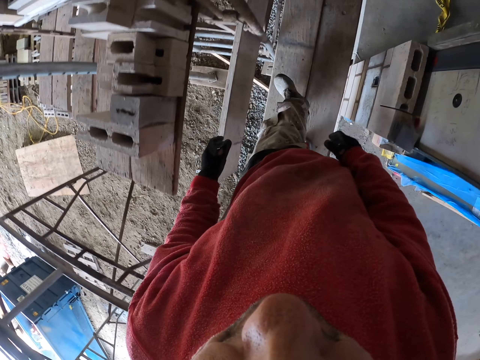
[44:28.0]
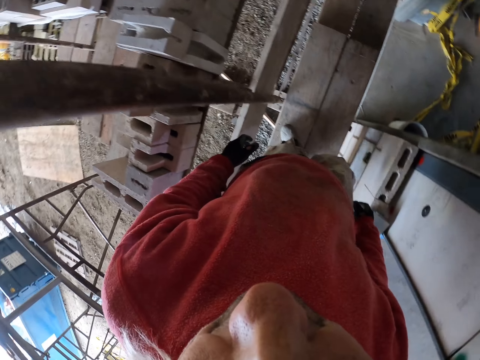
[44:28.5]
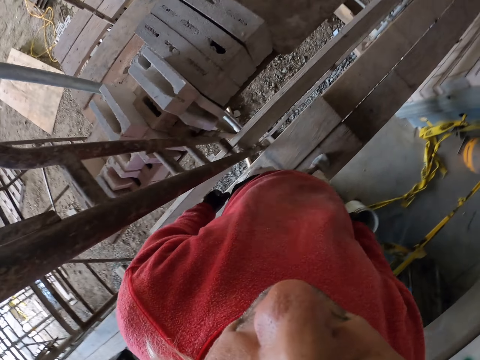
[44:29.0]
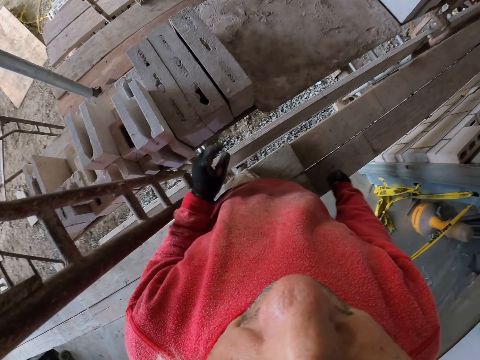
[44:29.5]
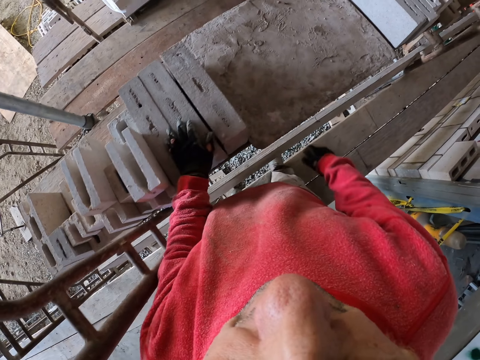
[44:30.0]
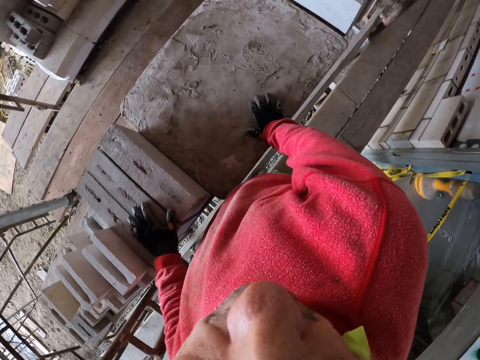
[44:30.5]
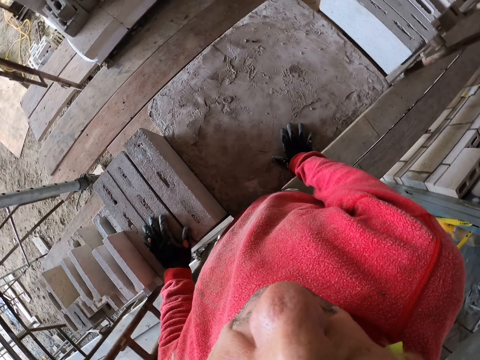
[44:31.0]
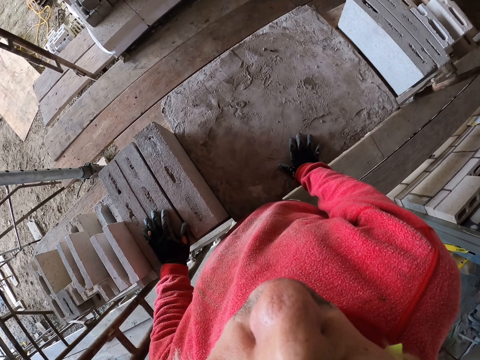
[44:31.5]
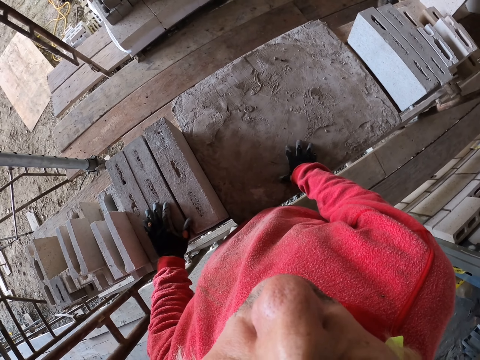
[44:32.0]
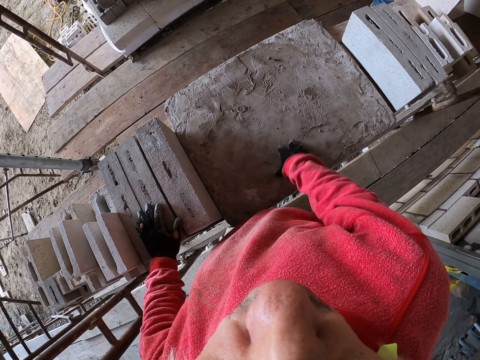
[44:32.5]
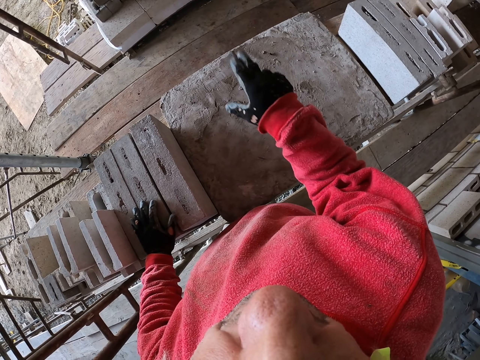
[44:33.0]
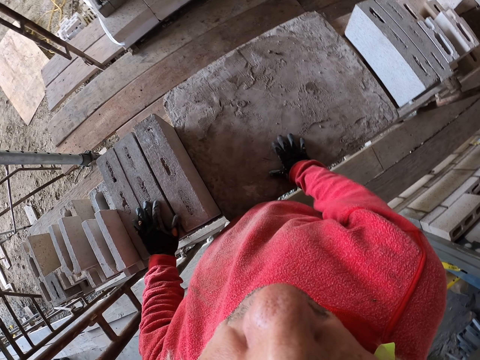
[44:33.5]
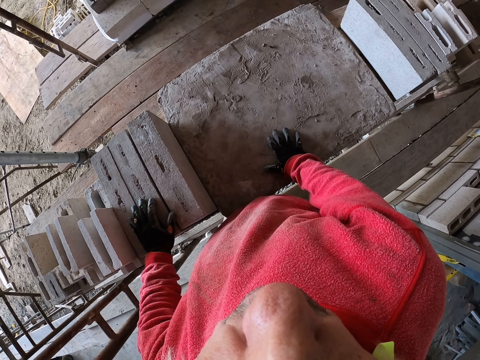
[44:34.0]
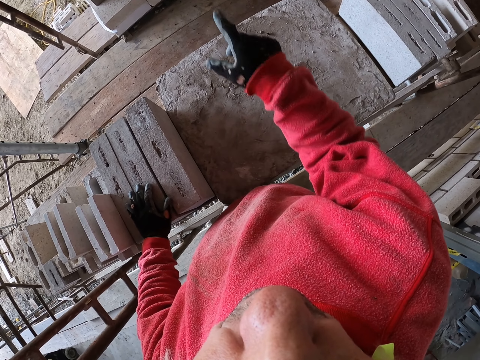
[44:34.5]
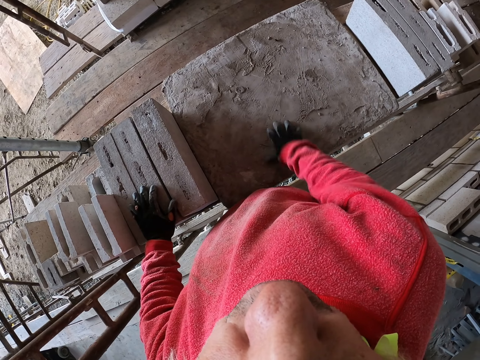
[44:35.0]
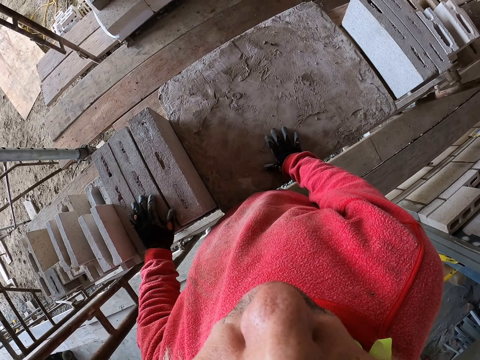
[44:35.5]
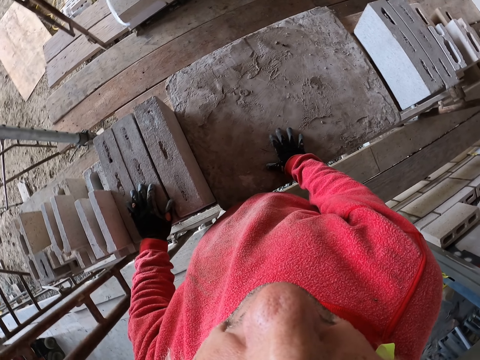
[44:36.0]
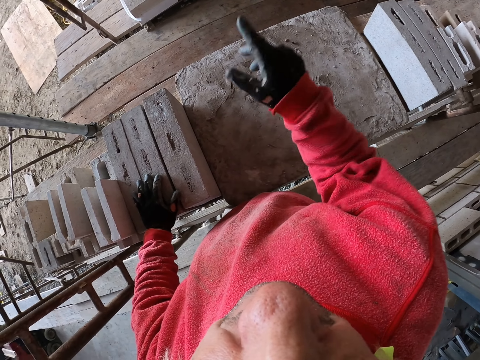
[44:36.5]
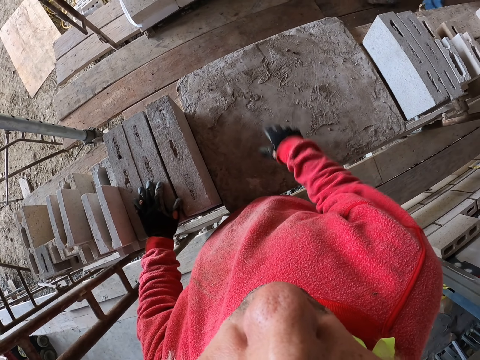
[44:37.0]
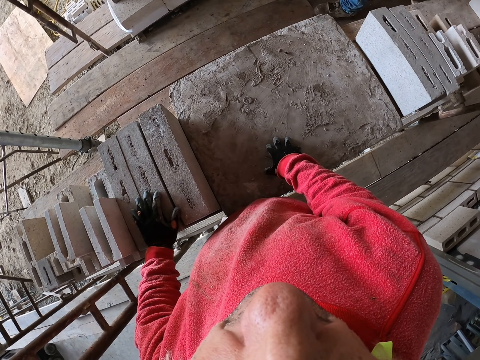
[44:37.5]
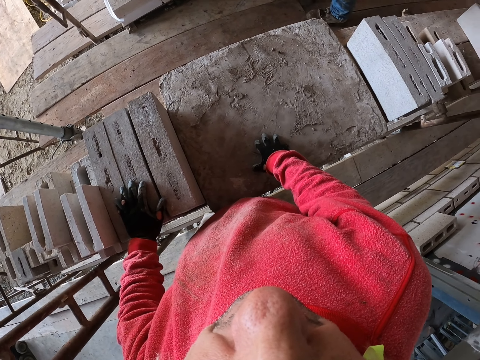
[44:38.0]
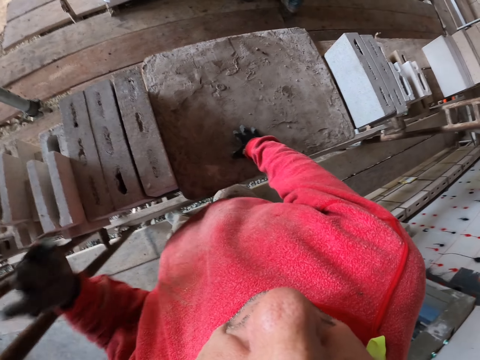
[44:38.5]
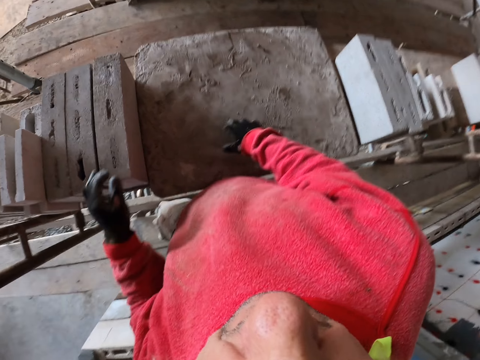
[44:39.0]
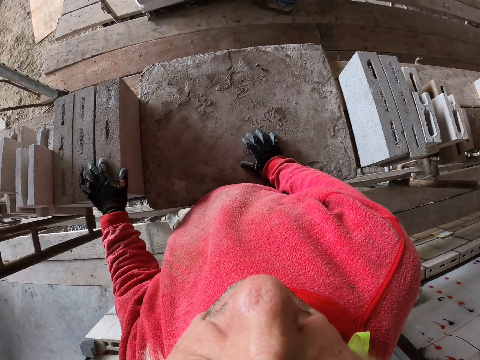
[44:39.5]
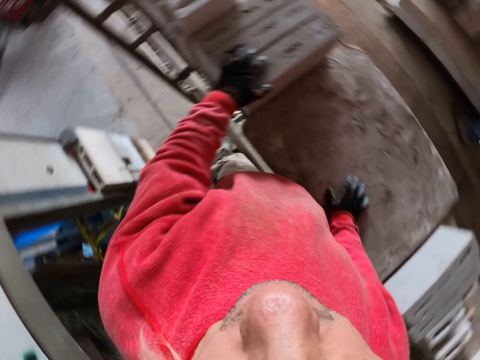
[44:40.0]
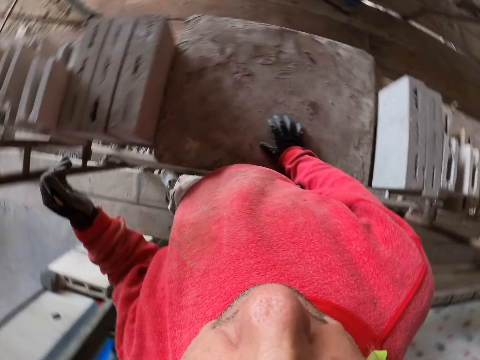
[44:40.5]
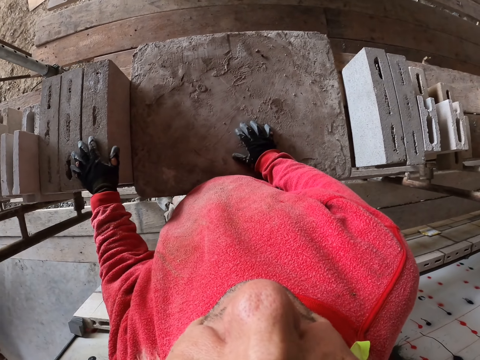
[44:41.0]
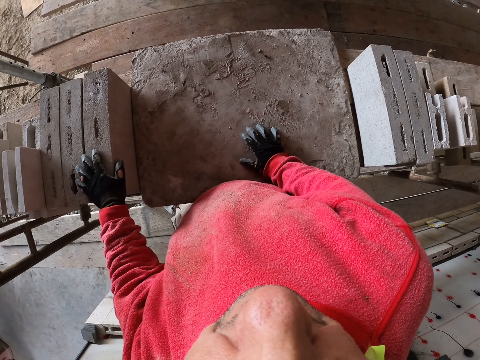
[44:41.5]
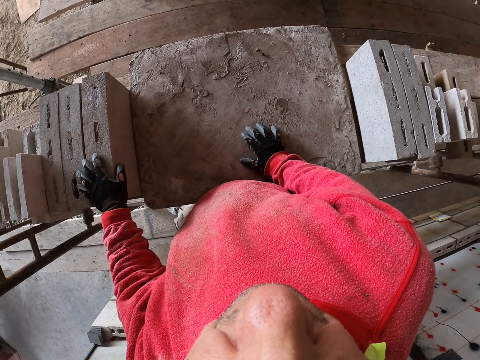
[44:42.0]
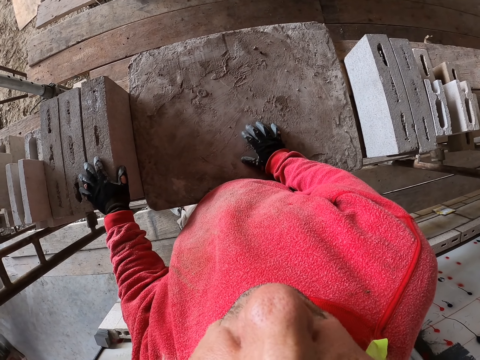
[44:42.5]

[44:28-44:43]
The camera wearer touches bricks.

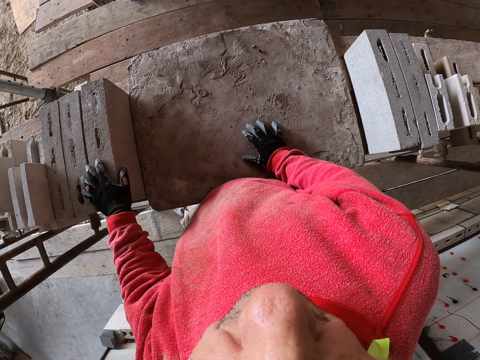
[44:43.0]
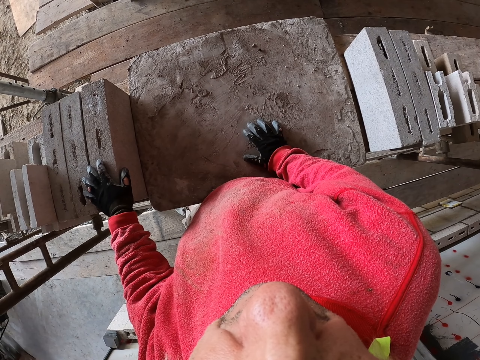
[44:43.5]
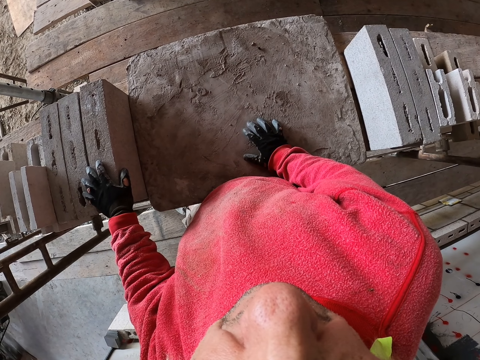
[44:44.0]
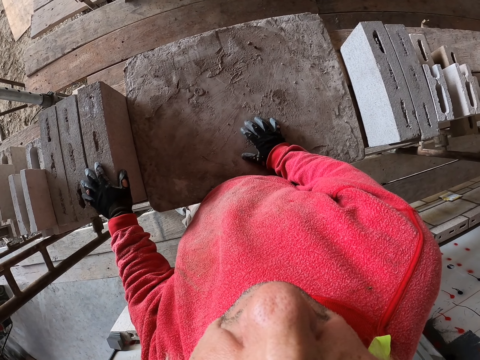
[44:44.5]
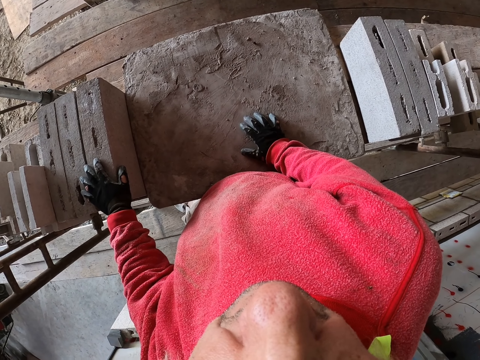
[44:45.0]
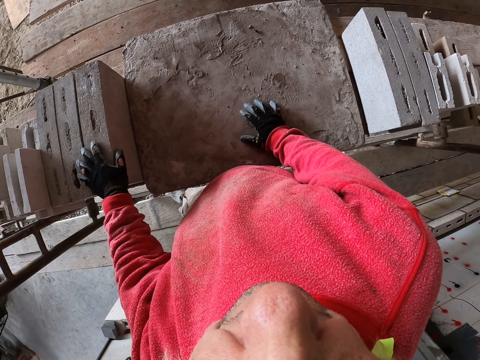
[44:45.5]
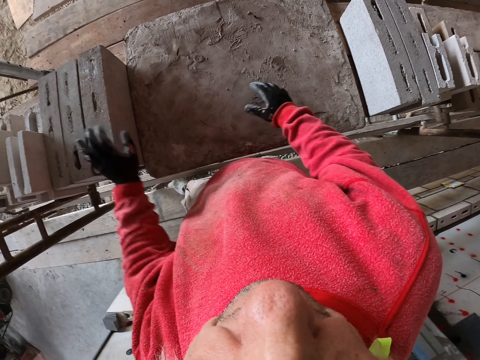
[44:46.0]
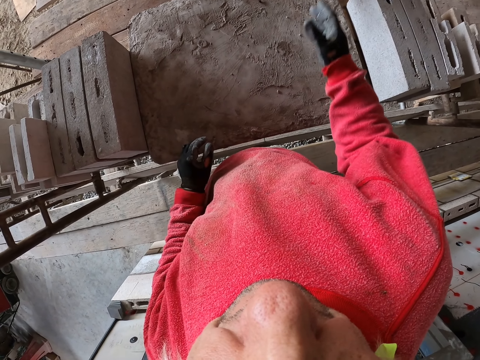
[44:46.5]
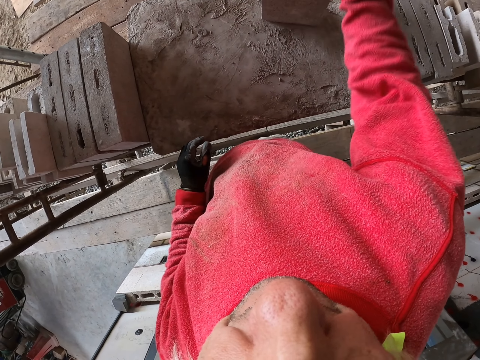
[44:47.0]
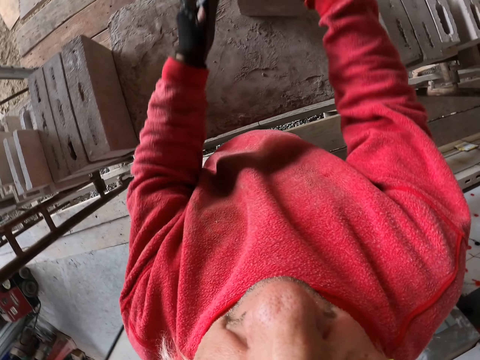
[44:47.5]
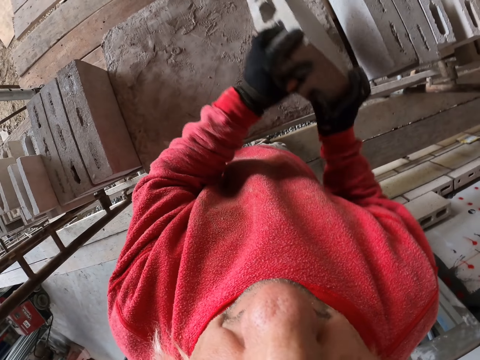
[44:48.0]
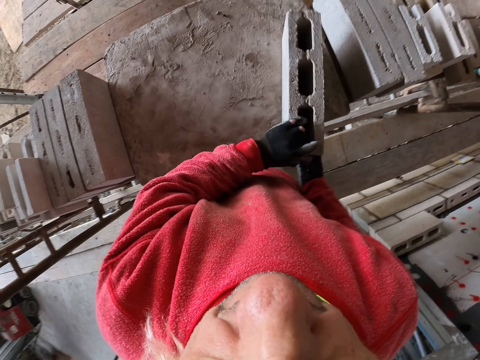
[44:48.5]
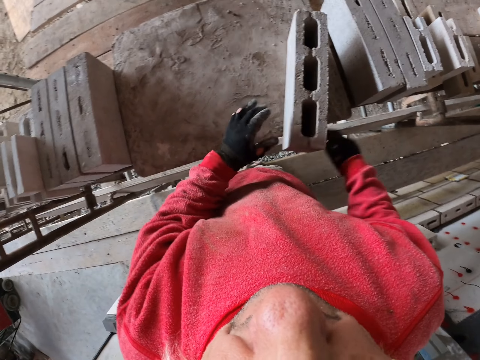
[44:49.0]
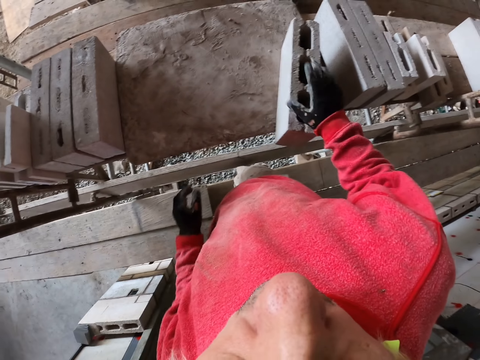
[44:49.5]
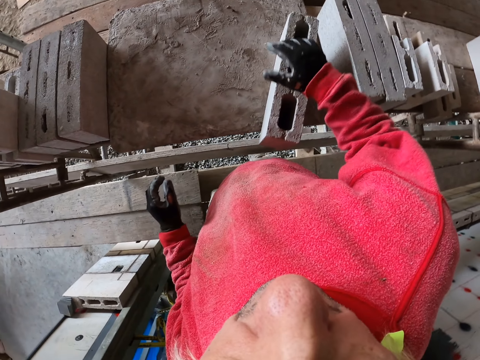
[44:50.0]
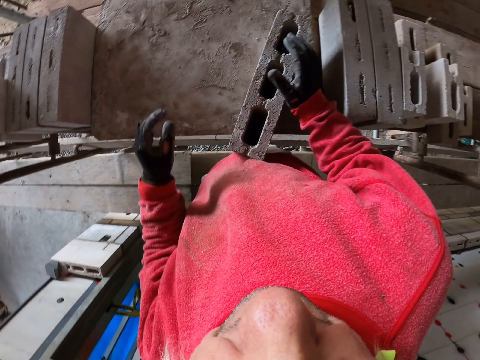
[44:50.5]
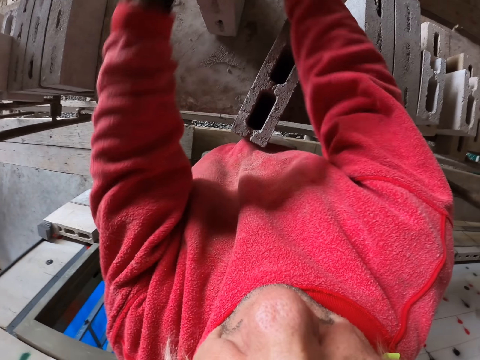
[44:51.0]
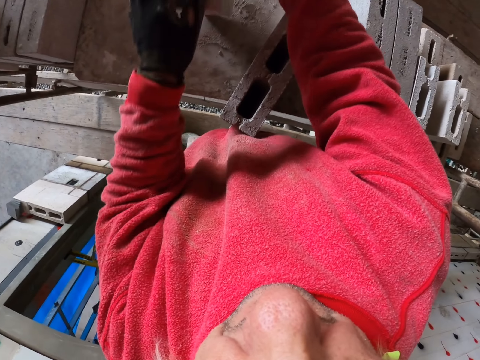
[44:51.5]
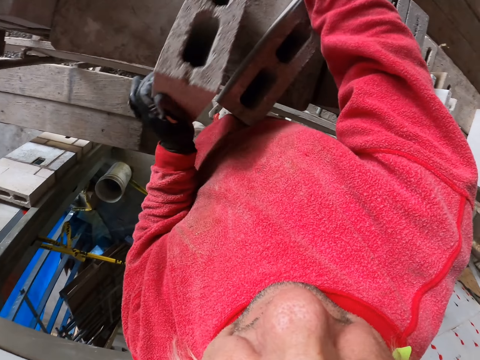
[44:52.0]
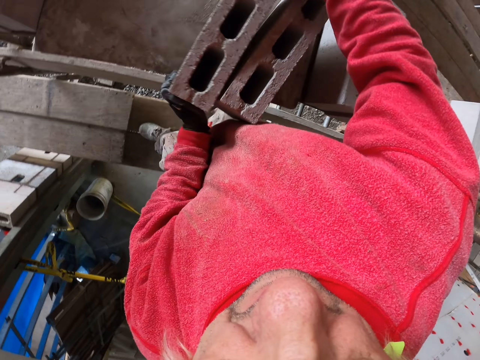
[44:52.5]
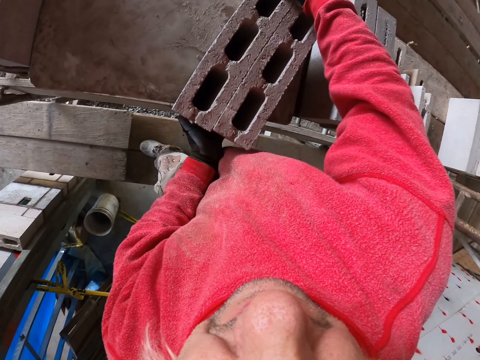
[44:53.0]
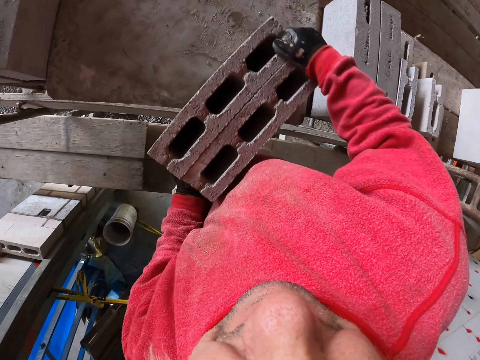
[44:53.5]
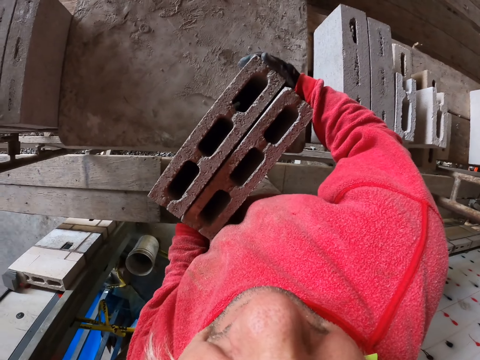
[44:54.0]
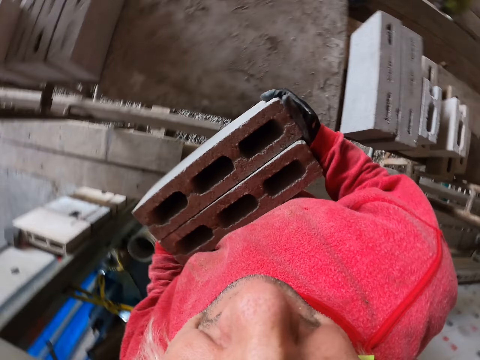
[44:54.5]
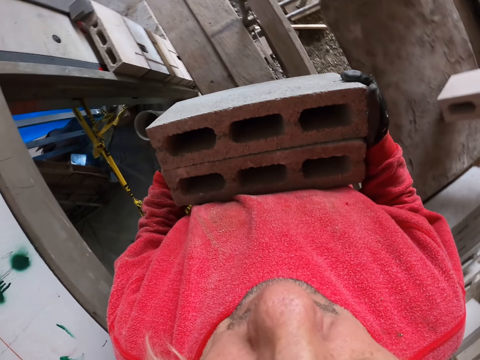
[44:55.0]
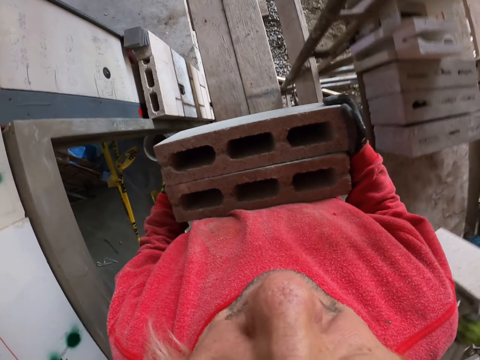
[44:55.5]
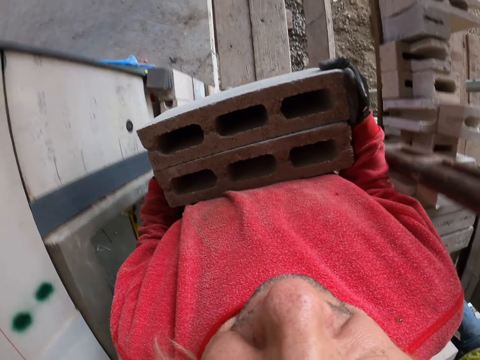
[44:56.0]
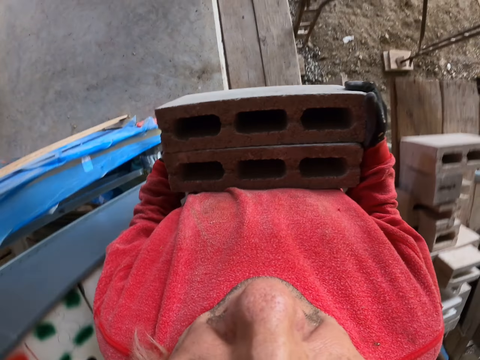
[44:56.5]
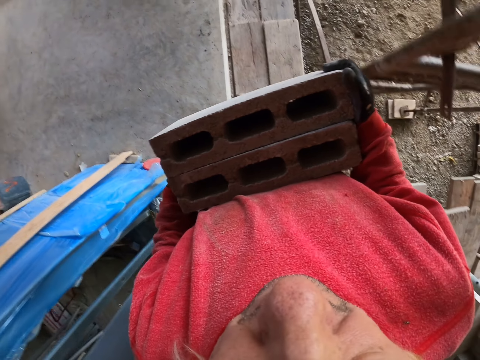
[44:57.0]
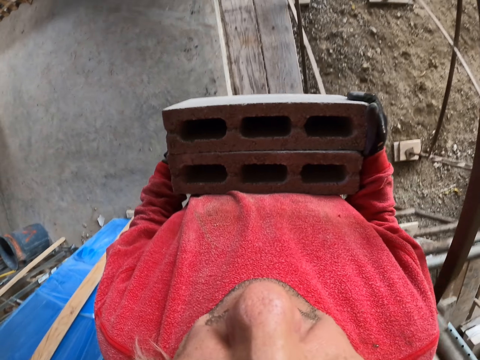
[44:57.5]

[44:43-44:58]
The camera wearer grabs a brick. They grab a brick again. They arrange bricks. They walk at the construction site.
